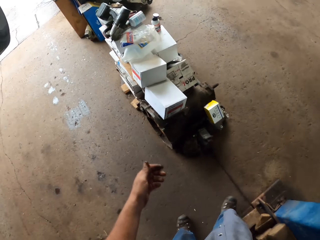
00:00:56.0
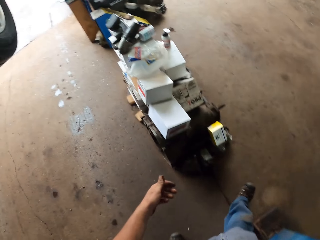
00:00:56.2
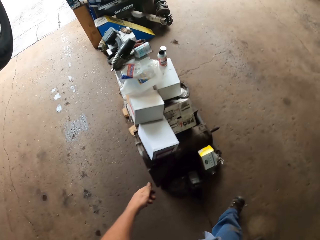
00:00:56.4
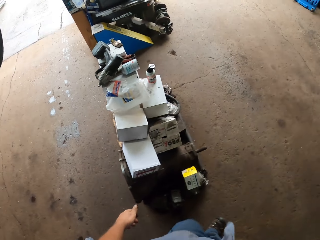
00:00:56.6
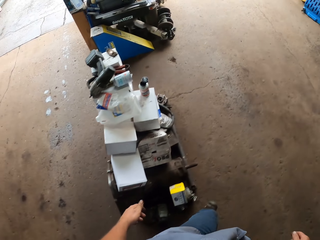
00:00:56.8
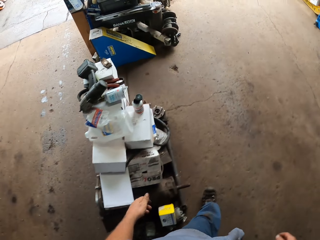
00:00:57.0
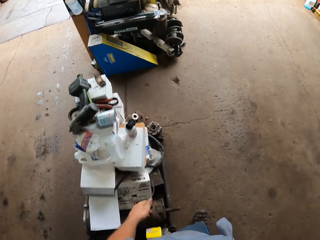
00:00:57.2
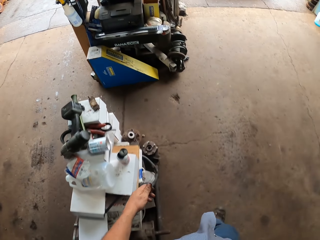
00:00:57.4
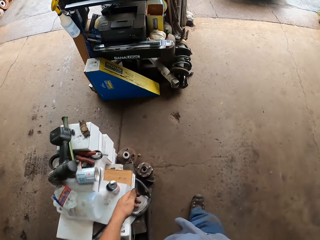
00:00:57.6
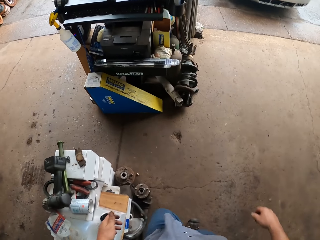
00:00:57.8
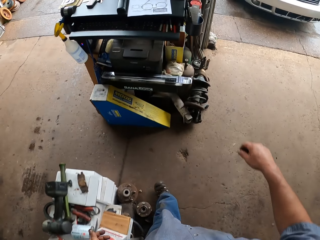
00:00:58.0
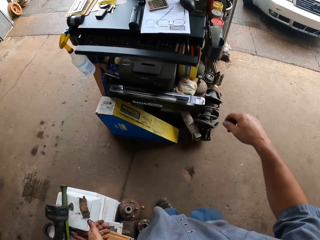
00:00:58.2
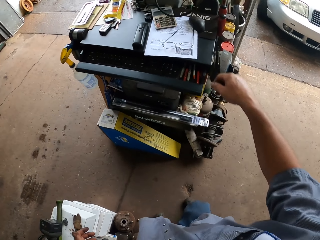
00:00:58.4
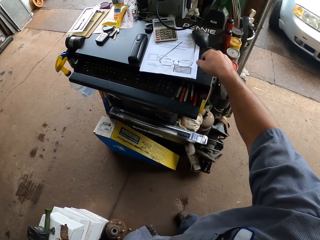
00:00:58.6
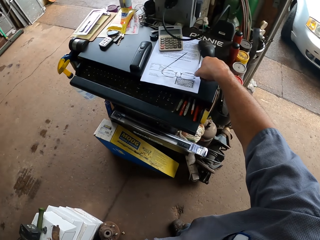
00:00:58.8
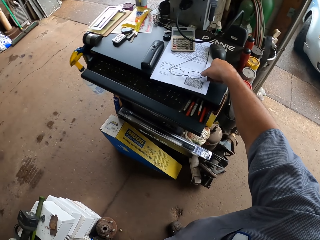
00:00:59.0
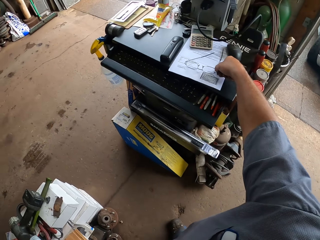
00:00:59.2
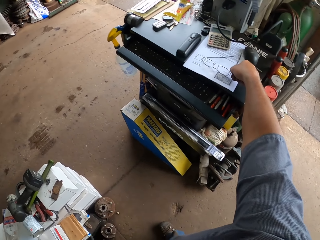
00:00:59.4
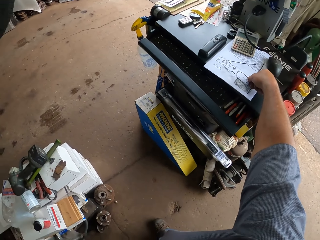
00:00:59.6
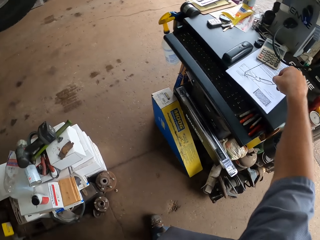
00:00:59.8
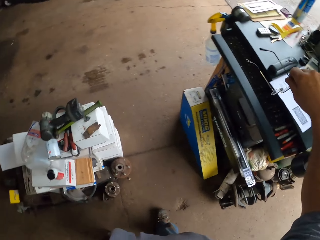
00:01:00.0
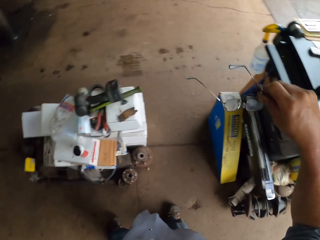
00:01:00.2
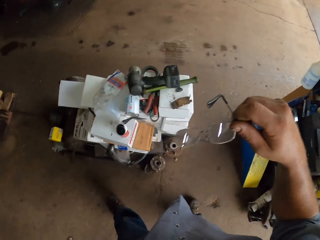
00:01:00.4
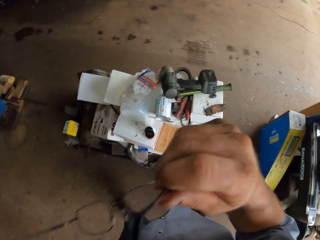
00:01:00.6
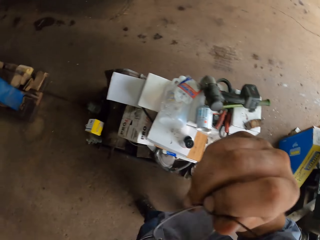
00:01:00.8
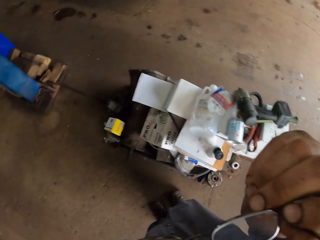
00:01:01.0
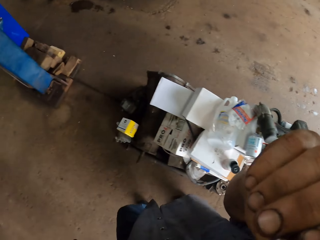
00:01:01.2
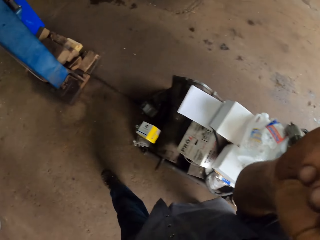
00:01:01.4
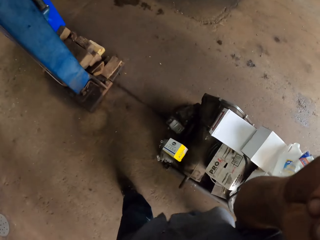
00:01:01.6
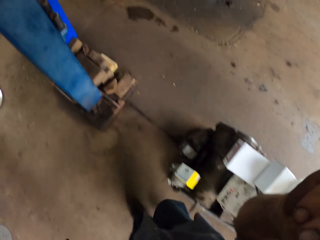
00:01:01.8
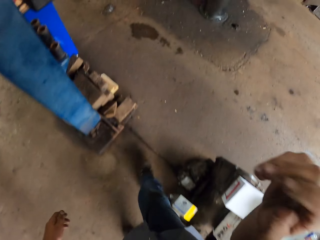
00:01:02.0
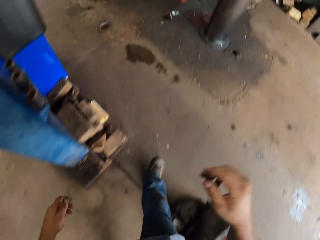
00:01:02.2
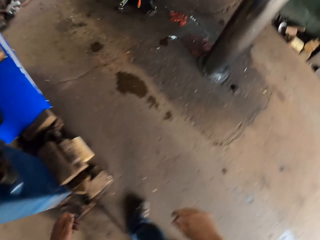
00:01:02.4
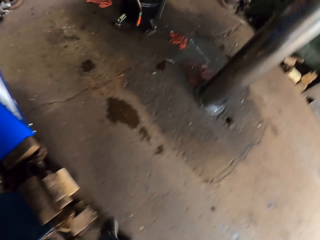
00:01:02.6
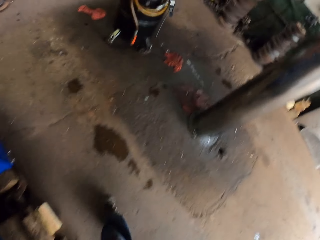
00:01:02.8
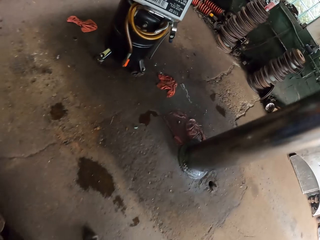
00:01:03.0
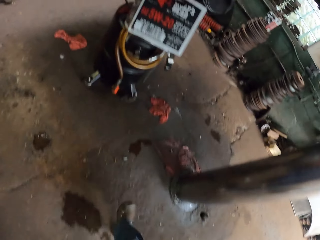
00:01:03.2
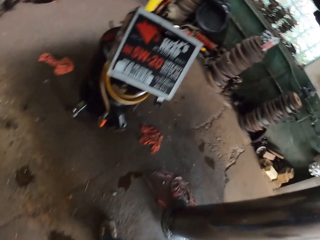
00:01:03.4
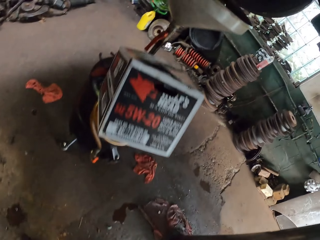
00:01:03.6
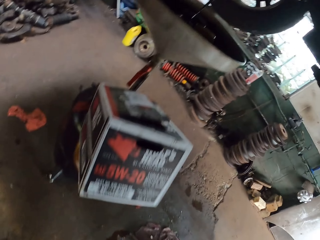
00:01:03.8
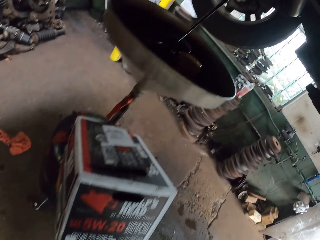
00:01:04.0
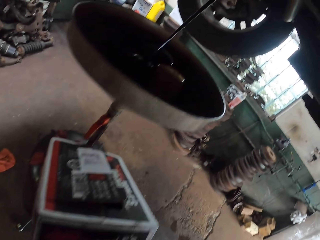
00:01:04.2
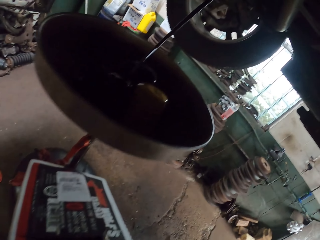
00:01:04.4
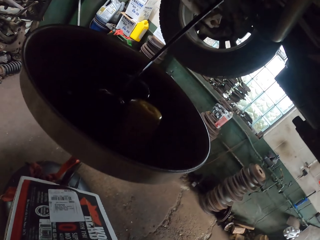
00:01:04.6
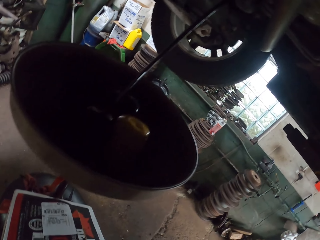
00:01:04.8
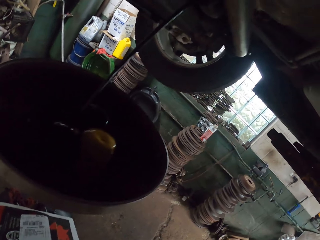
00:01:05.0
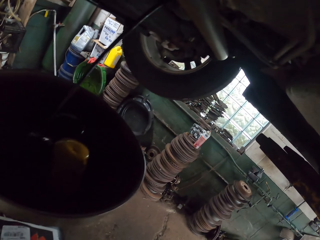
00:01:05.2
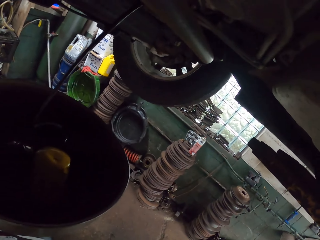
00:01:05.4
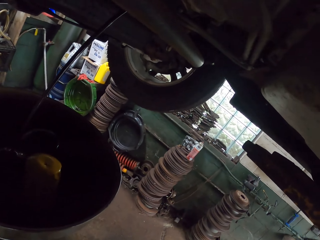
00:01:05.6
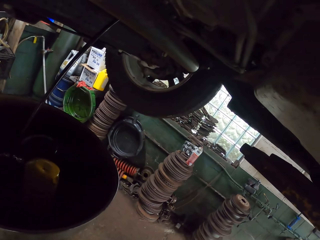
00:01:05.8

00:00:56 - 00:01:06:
The camera wearer walks away. He picks up his glasses. He wears his glasses. He walks towards the car.

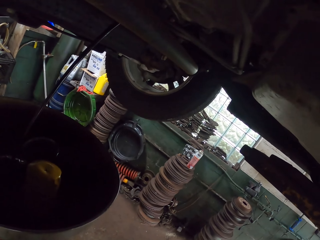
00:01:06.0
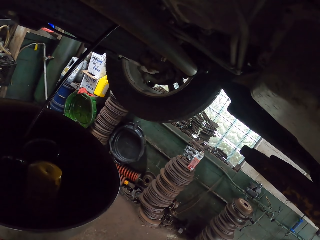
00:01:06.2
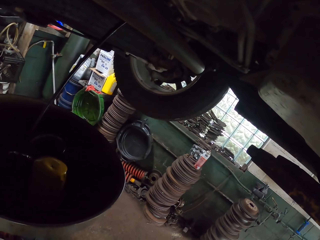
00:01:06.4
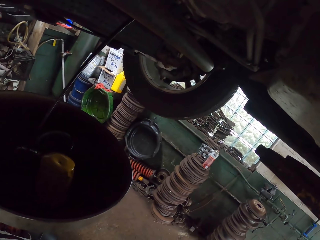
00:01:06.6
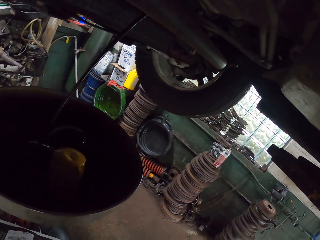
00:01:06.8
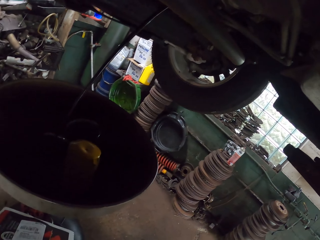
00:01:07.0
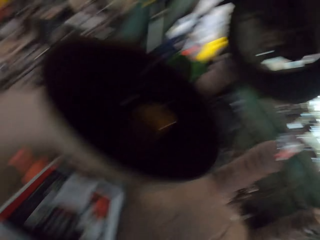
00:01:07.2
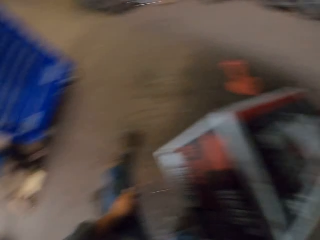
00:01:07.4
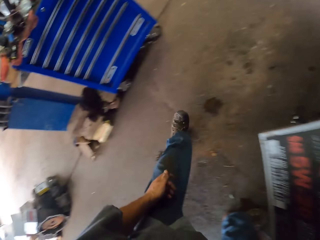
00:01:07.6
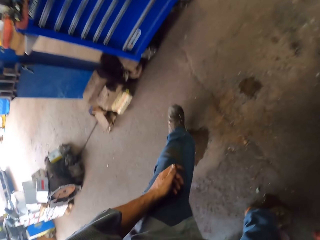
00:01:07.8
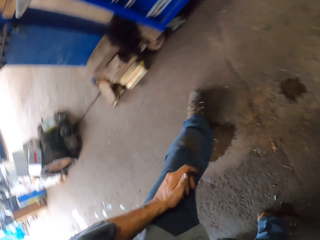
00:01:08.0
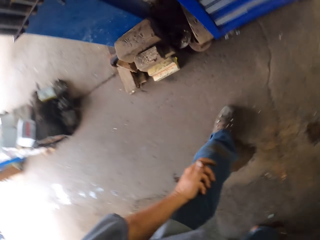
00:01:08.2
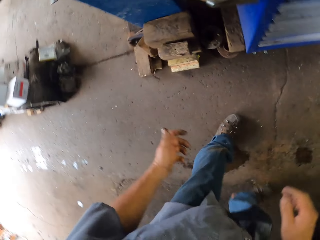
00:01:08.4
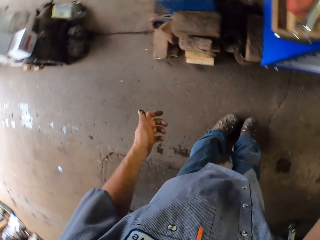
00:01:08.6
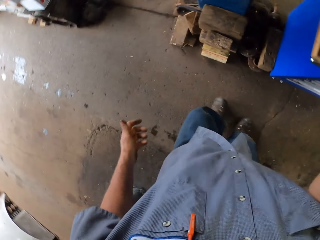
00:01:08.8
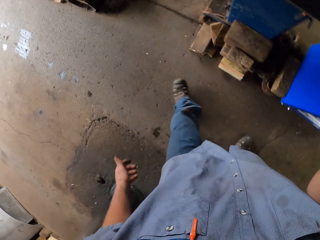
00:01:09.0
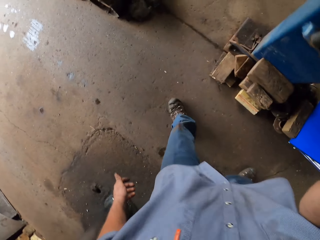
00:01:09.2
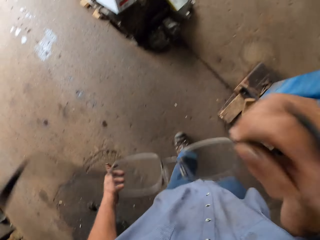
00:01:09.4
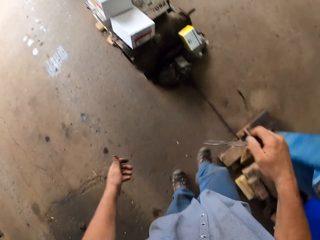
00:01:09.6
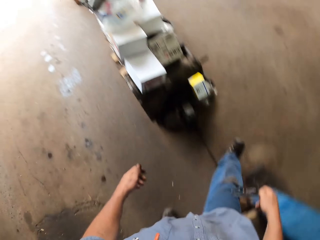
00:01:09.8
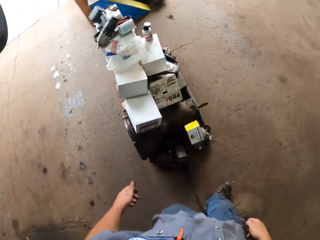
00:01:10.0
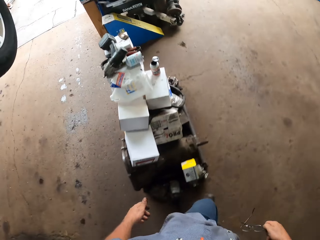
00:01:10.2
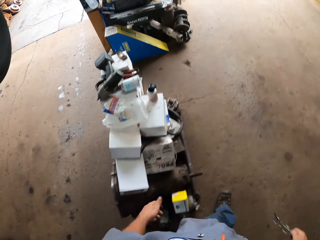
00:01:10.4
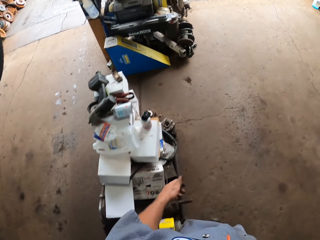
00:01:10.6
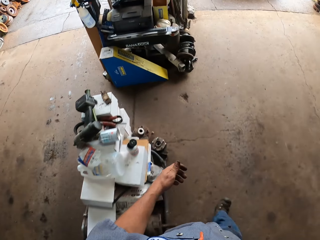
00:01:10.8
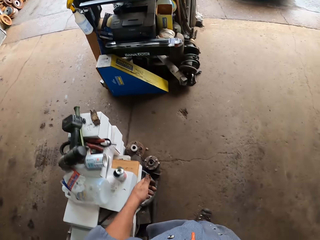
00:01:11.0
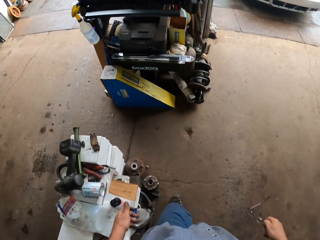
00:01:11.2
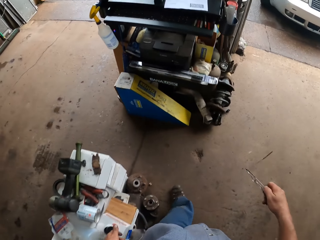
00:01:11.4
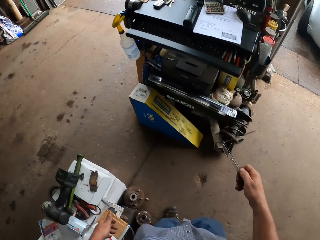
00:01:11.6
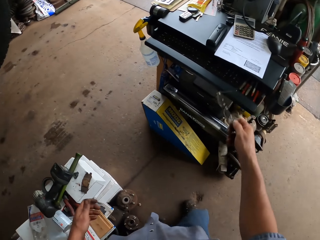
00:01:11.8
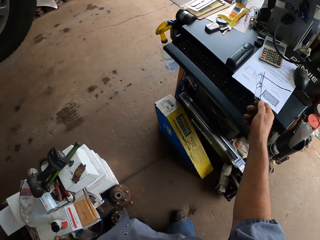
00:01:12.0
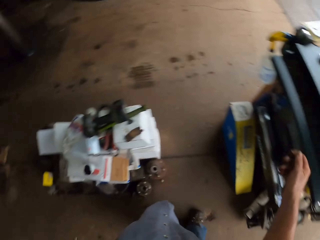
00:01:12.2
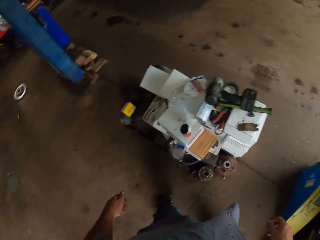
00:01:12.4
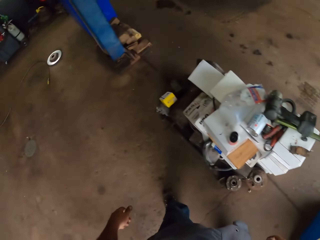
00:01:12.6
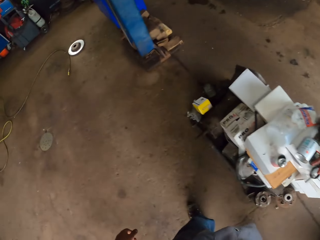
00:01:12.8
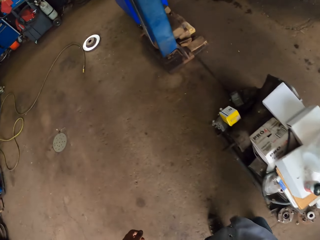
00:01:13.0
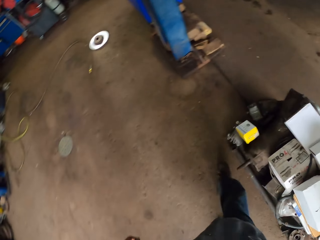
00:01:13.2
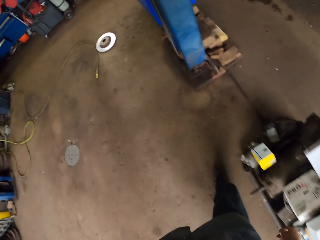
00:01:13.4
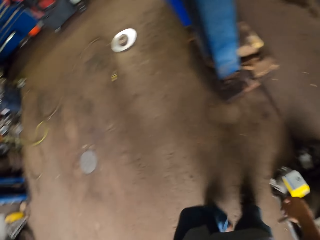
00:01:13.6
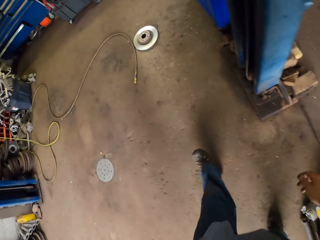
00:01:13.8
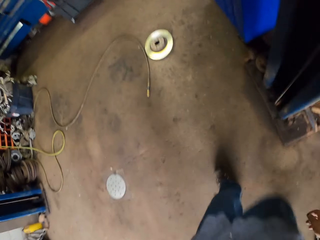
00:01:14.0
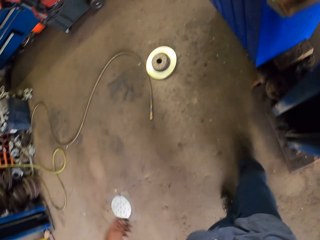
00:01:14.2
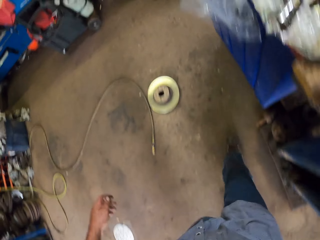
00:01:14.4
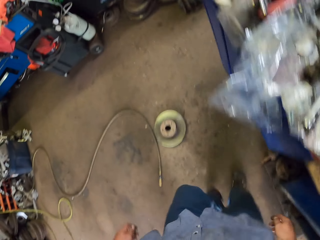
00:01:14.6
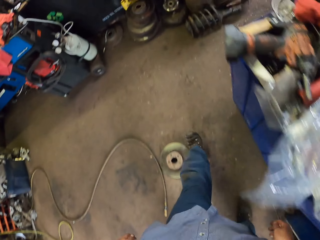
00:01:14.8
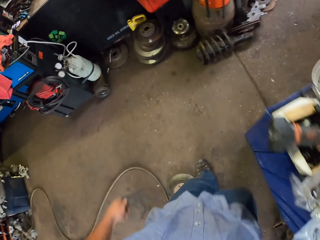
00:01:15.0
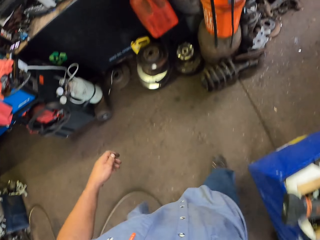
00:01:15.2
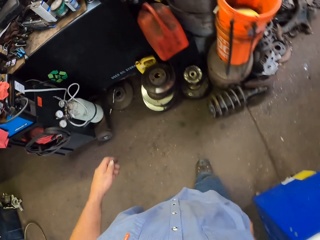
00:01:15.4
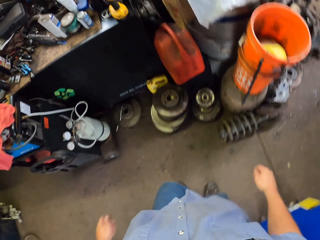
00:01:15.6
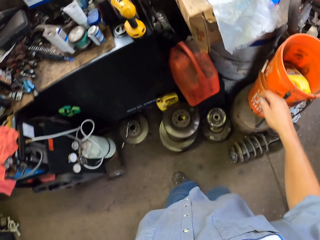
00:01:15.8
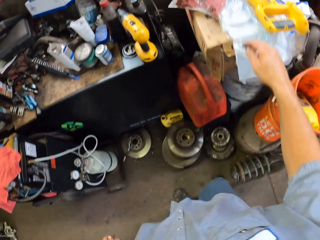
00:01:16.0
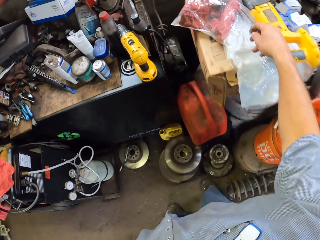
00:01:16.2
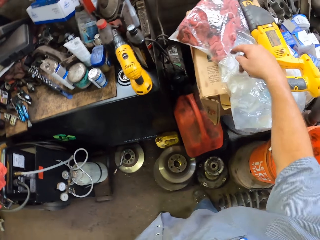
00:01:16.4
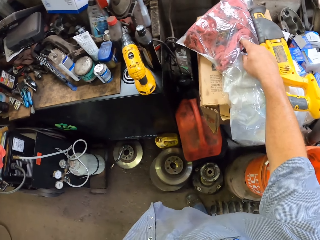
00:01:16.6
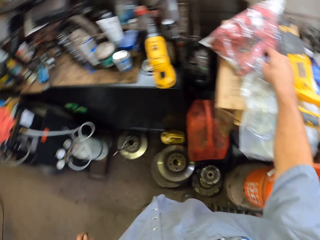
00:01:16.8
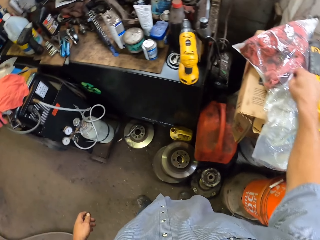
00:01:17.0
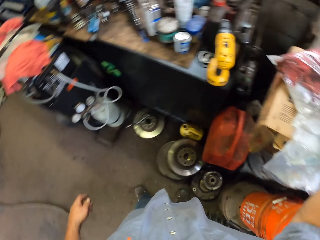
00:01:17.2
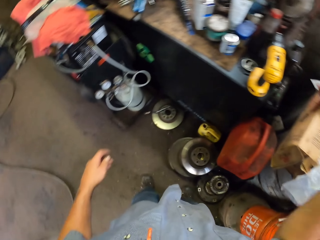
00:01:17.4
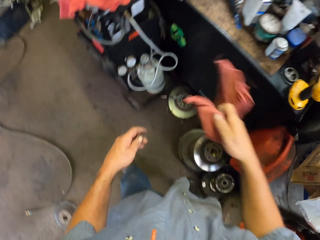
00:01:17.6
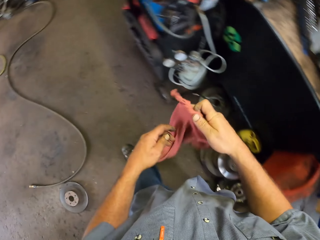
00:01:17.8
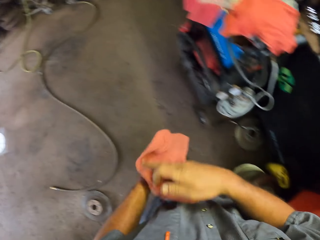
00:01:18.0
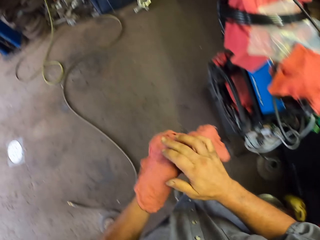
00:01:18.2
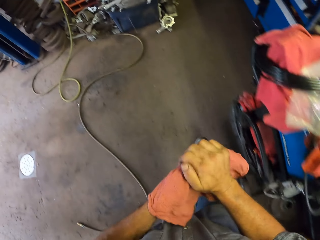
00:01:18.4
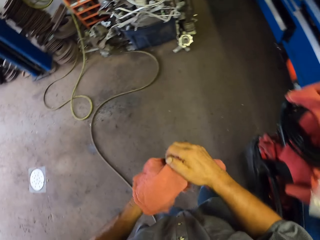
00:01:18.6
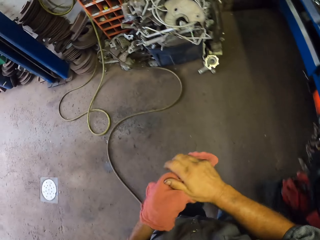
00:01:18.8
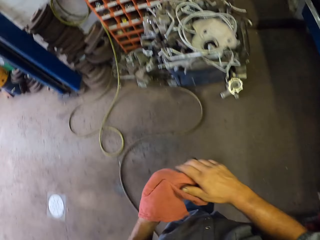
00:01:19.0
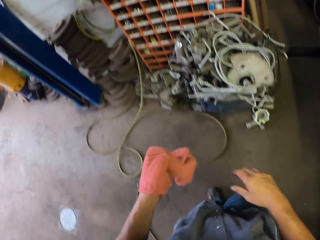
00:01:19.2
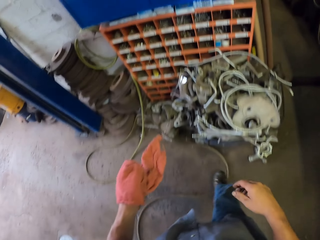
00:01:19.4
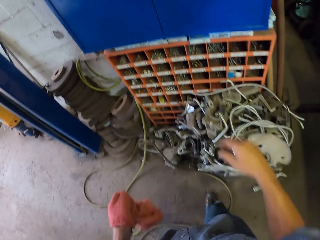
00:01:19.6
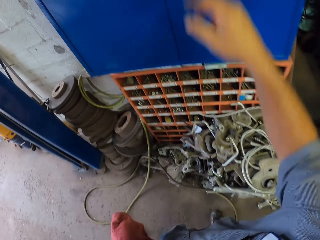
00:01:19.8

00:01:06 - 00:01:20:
The camera wearer walks from the car. He takes his glasses off. He puts his glasses on the counter top. He walks to the counter. He picks a piece of cloth. He wipes the hands.
